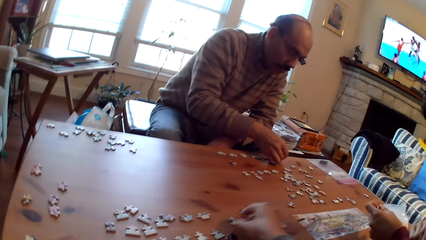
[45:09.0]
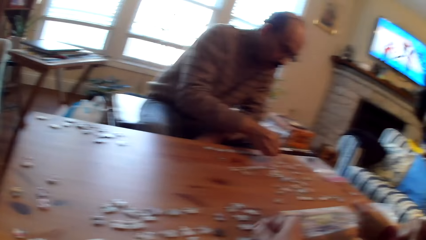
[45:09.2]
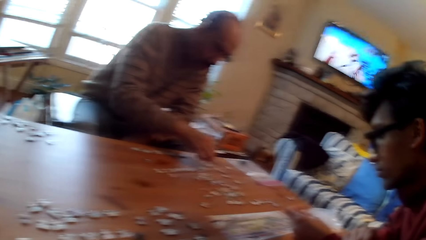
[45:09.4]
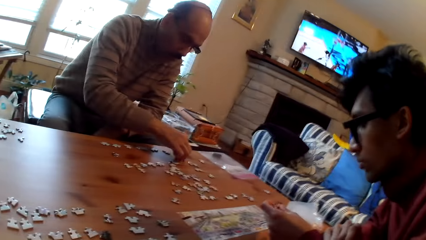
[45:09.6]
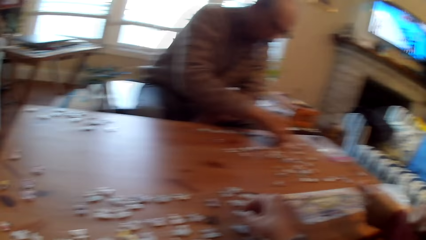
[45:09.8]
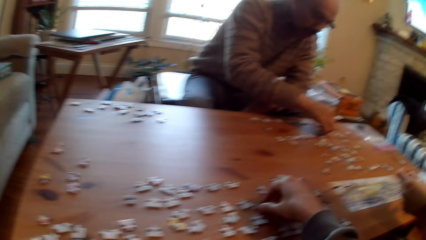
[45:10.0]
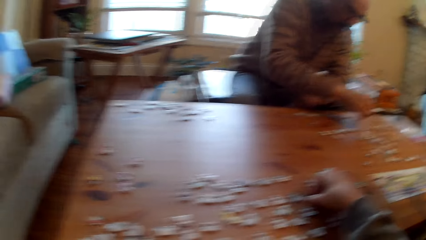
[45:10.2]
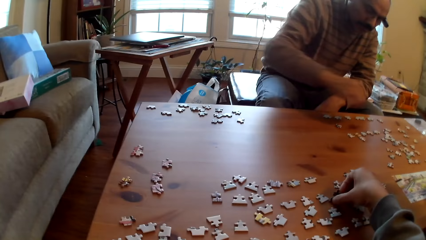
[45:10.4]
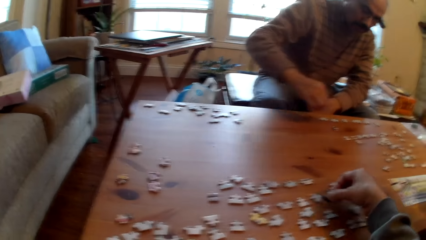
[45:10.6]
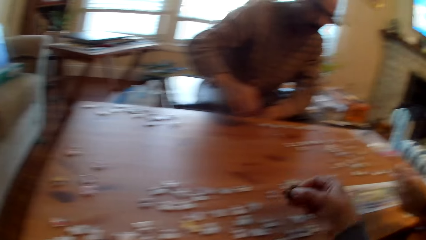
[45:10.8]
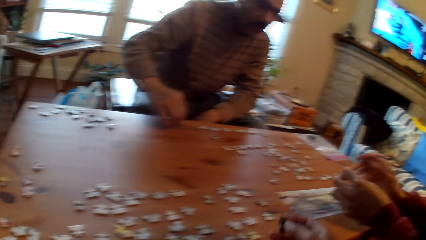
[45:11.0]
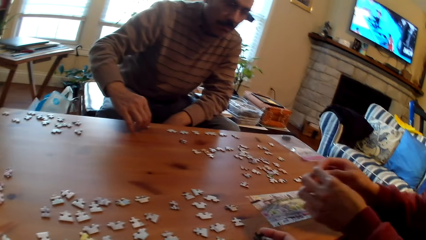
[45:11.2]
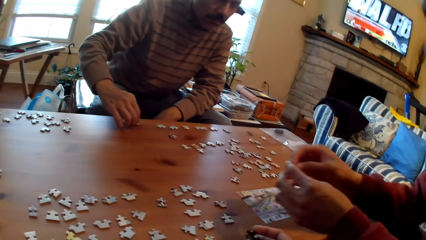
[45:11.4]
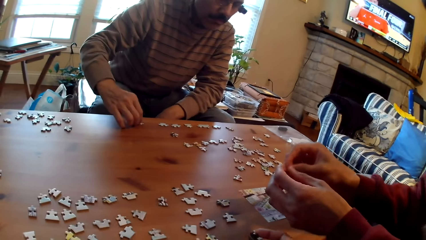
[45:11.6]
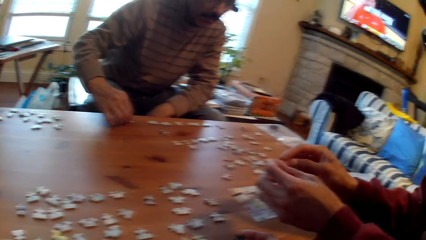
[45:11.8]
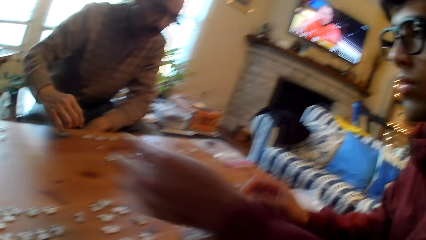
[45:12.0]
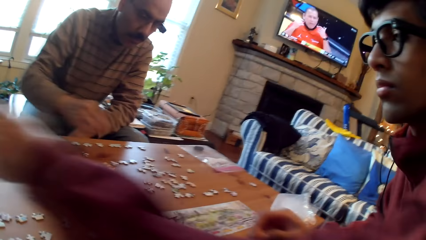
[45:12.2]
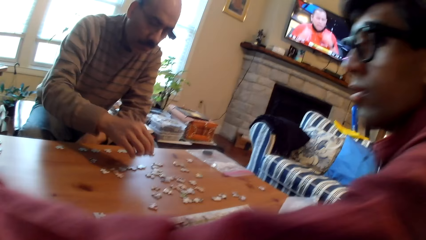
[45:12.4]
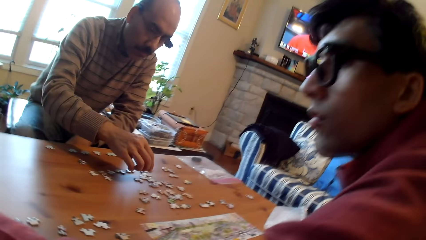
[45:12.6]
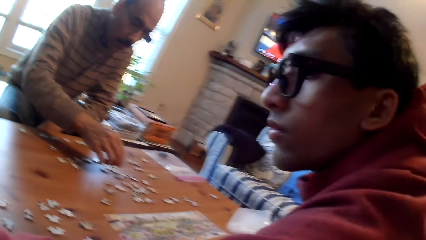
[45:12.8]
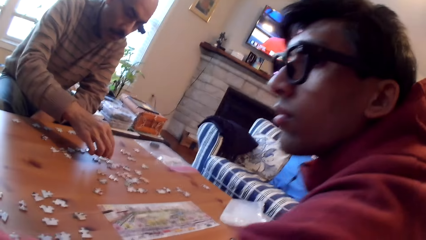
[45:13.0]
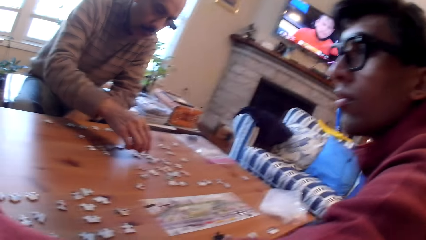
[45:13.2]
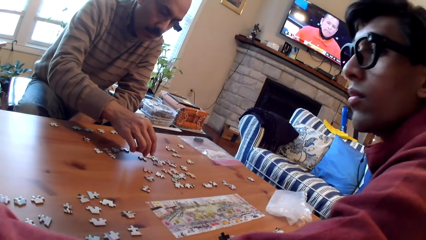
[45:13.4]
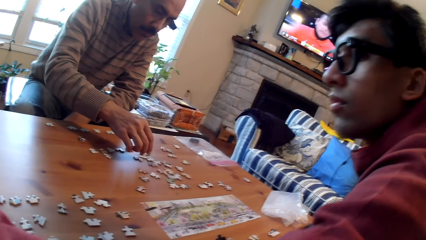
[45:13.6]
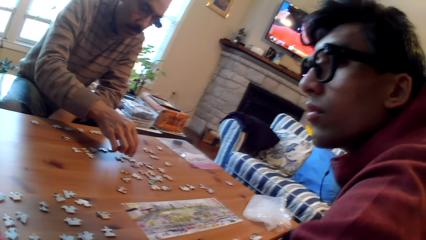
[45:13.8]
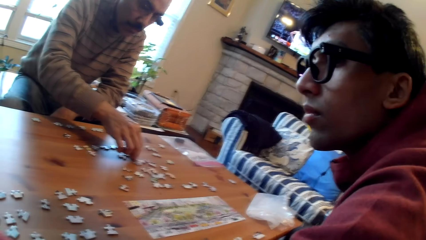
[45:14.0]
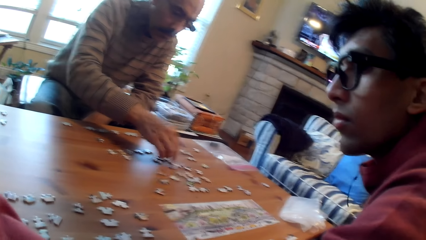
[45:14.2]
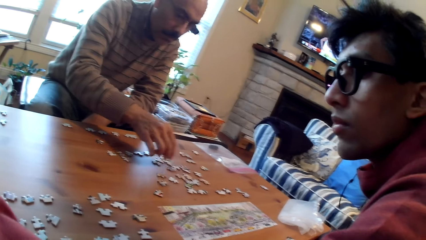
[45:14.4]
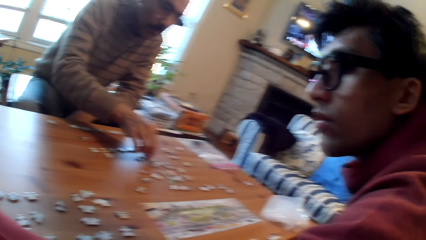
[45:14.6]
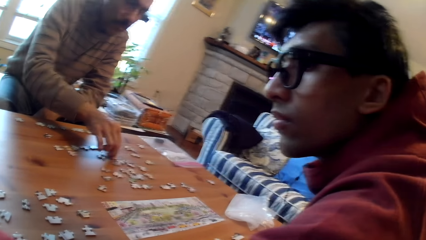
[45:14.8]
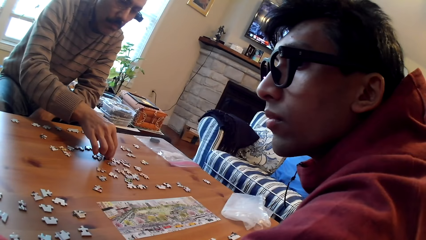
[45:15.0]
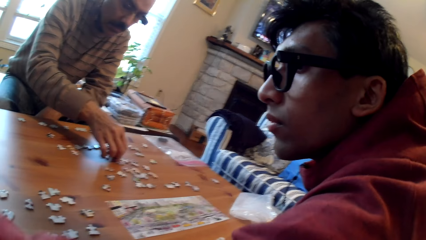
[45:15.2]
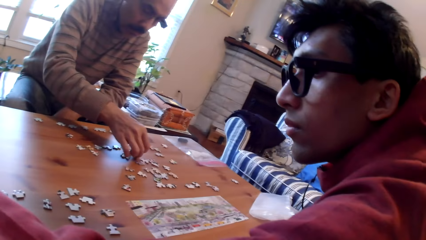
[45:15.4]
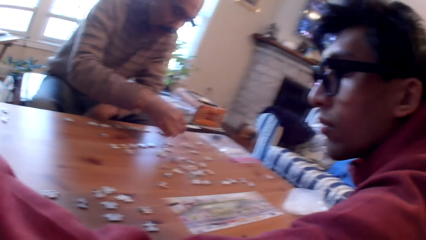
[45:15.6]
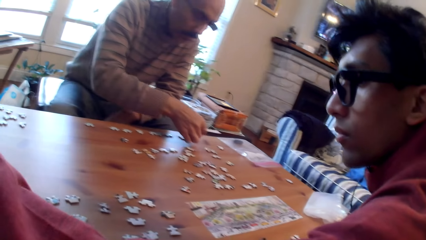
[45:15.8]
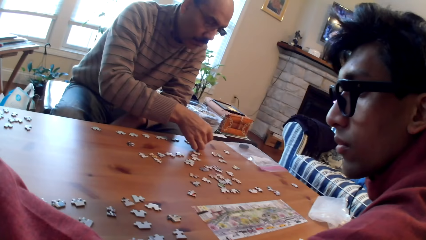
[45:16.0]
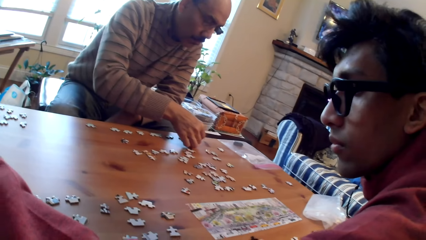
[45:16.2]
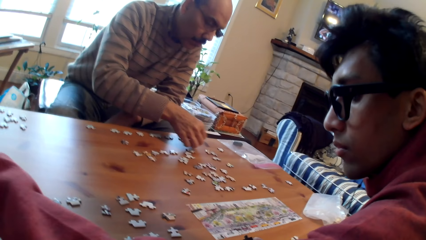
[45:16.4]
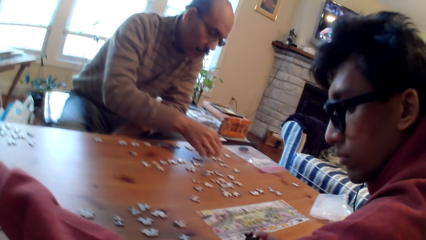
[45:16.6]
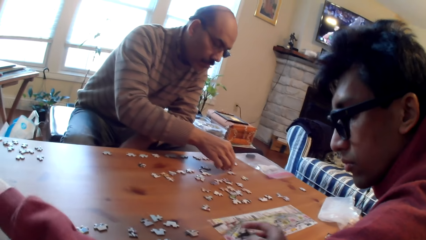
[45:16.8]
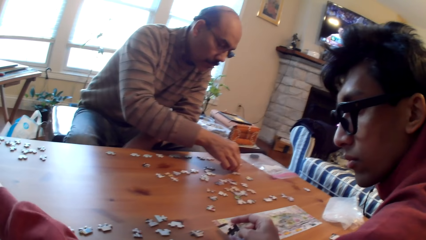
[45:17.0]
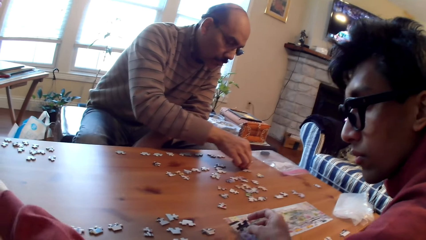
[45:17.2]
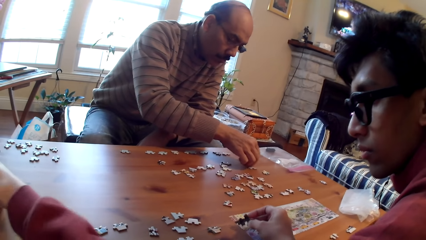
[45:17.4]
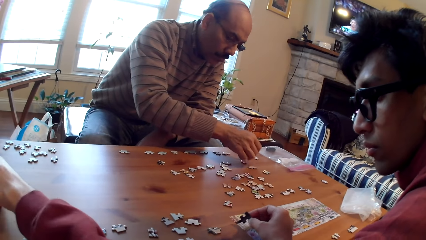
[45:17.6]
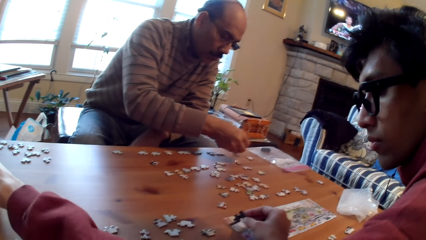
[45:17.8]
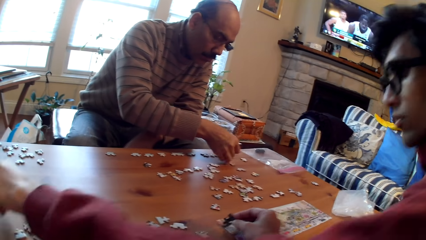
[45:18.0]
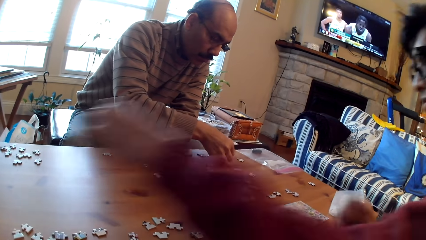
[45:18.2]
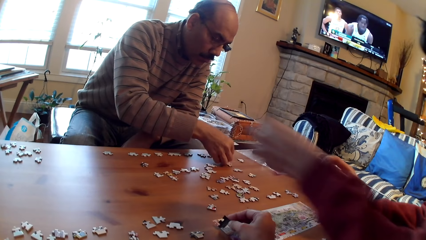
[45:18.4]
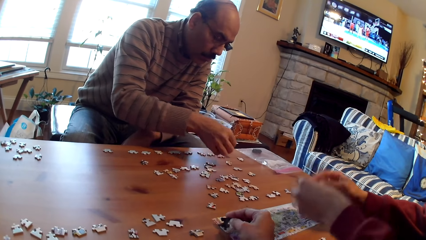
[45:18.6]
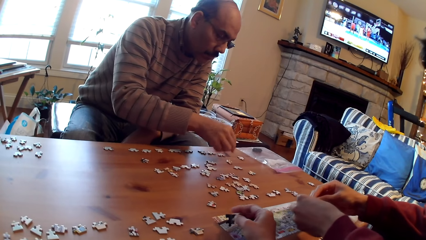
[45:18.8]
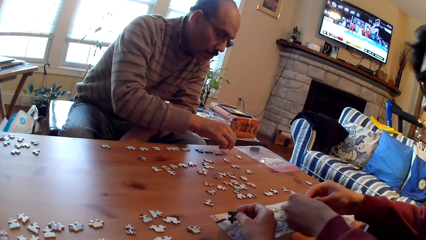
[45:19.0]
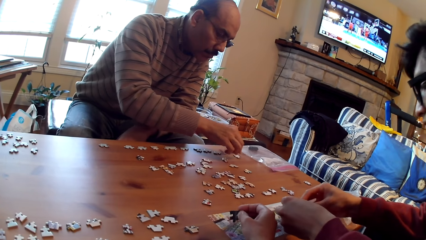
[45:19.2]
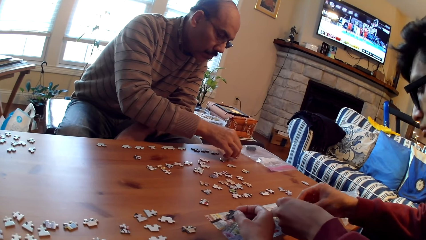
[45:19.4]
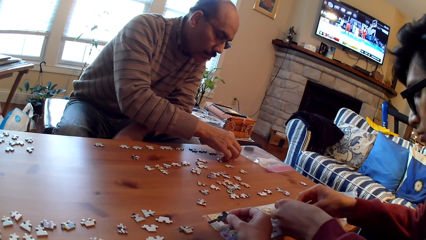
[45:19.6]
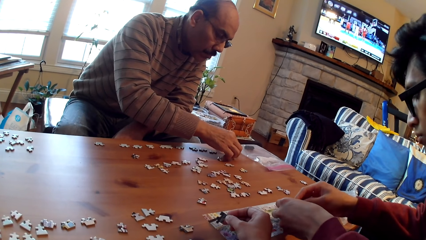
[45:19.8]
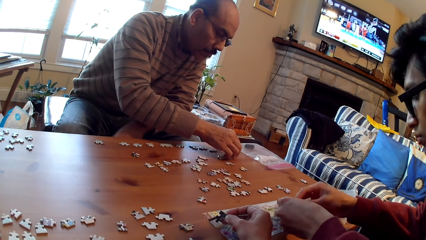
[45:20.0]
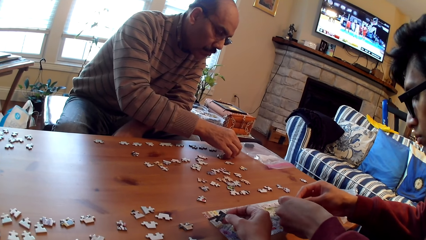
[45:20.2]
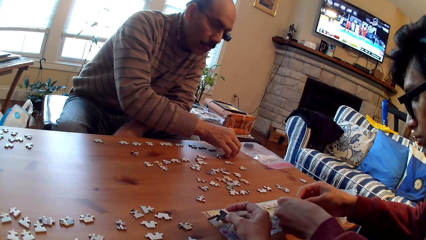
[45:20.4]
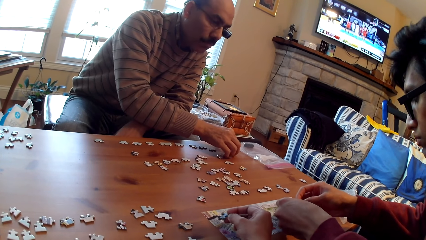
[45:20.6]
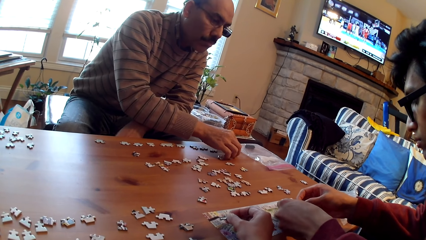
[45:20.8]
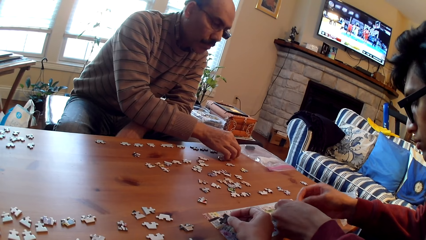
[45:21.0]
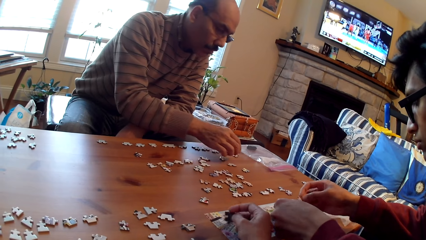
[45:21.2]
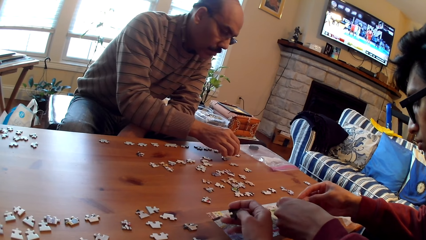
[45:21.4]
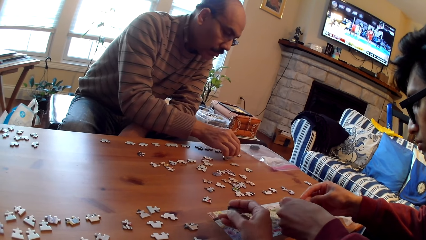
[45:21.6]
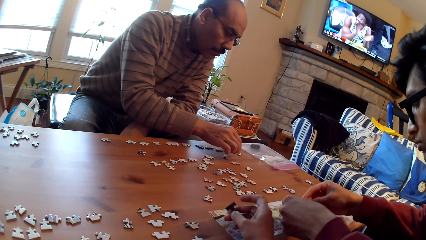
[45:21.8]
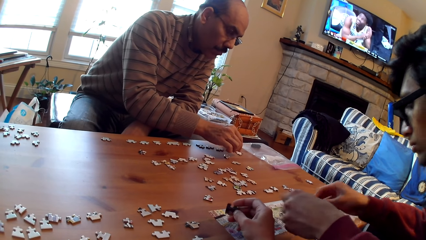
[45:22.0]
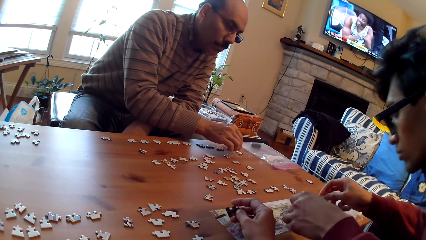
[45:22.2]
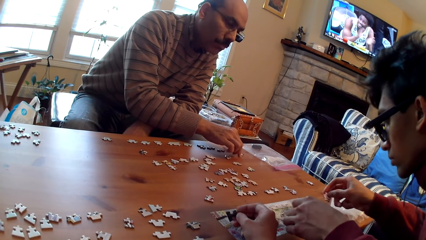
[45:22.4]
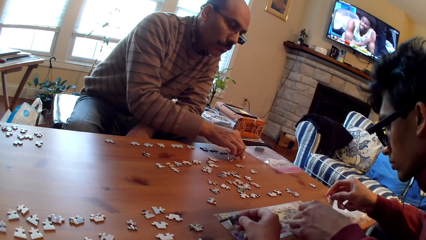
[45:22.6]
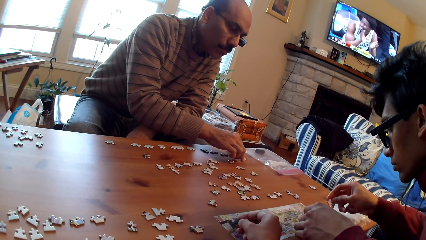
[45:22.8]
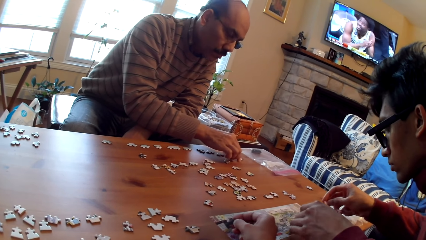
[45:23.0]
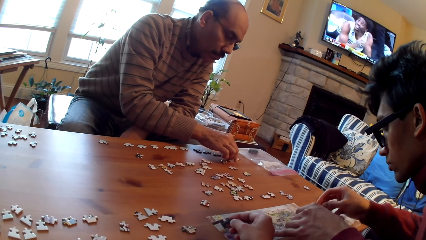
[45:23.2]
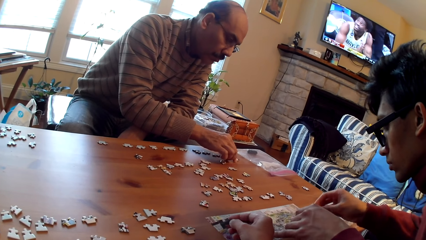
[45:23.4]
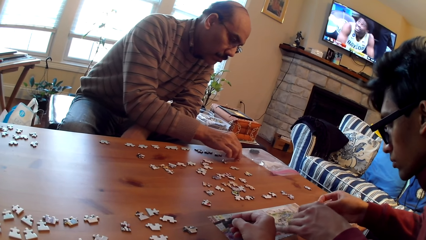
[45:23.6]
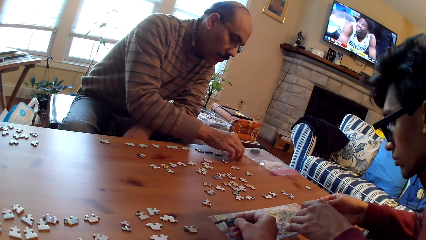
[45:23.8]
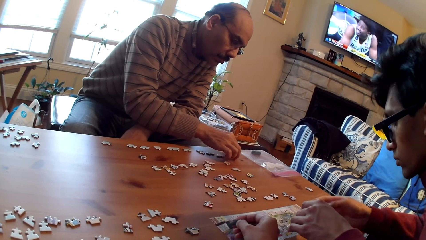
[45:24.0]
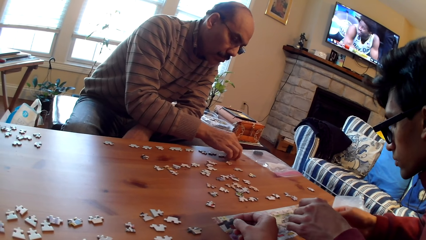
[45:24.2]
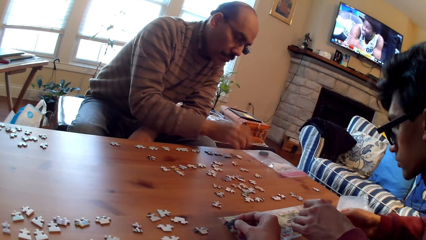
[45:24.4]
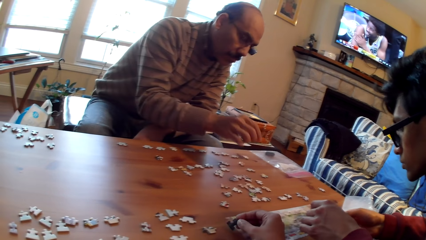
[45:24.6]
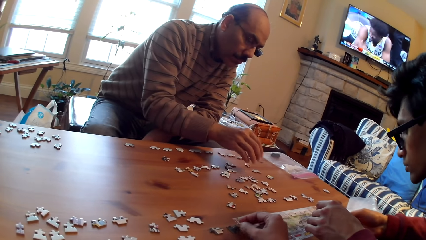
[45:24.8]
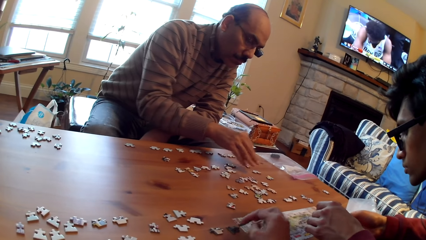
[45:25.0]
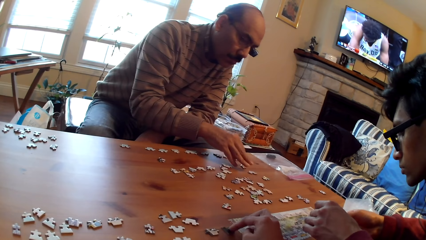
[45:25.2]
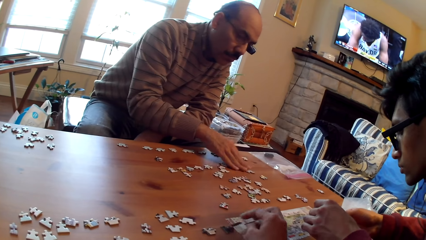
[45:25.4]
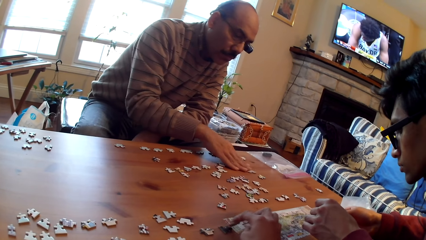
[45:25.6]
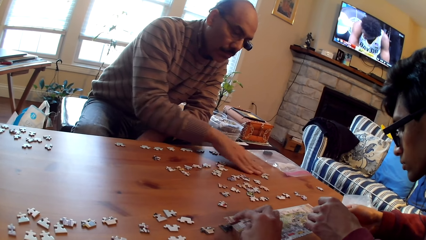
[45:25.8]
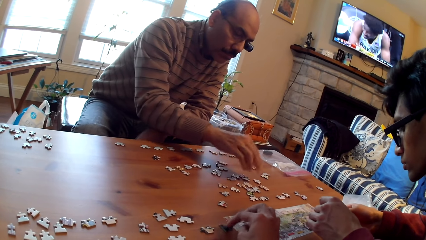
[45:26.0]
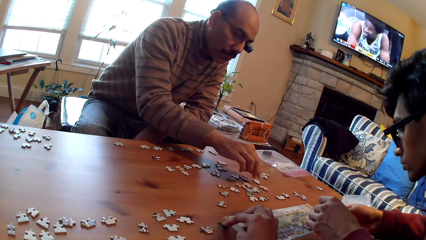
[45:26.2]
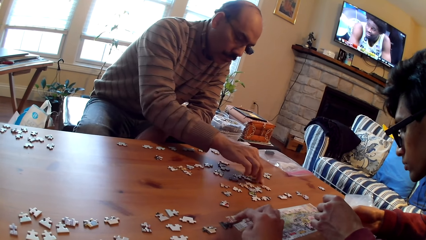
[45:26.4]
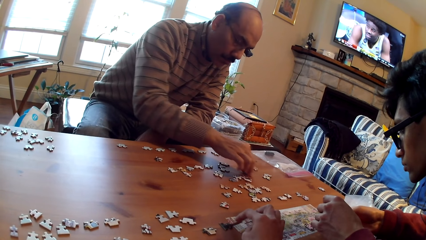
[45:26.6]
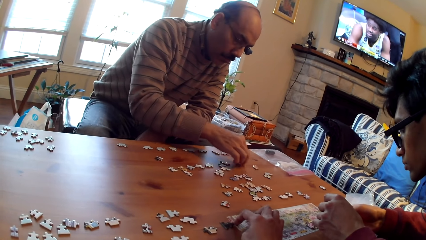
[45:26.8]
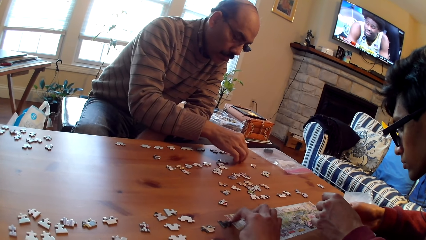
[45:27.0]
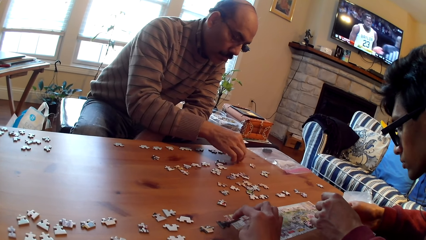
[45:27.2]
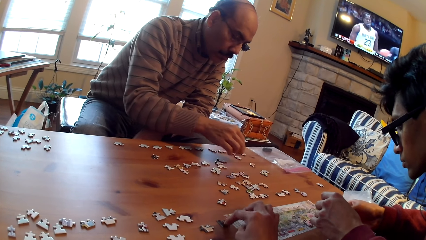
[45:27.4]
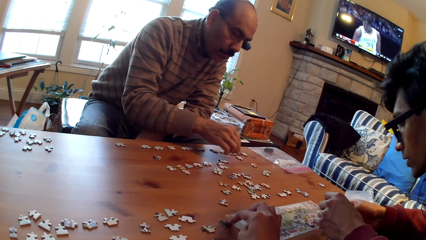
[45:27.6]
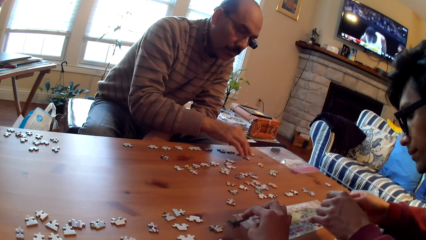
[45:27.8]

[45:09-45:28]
The camera wearer looks around. A man sorts the jigsaw puzzle pieces. Another man sorts the jigsaw puzzle pieces. A person arranges the puzzle pieces on the table. The camera wearer holds a card on their hand. Another person picks up the puzzle piece from the table and stares at the puzzle piece in his hands. The camera wearer rotates the puzzle piece in their hand. The first person arranges the puzzle pieces on the table.
